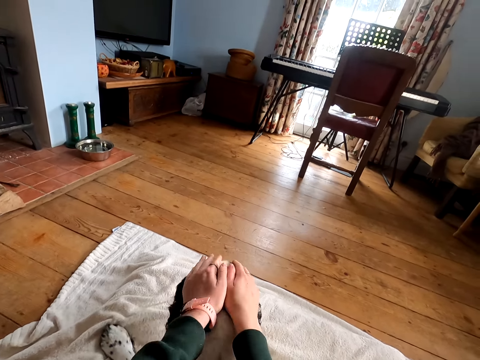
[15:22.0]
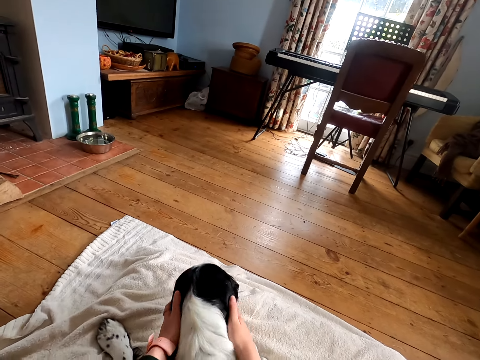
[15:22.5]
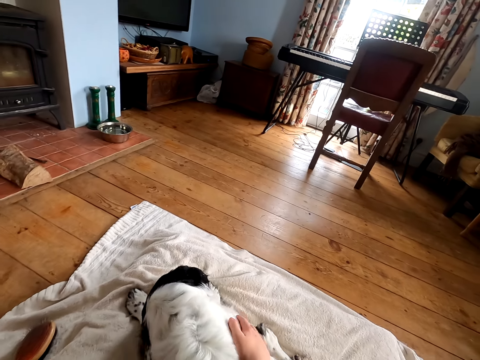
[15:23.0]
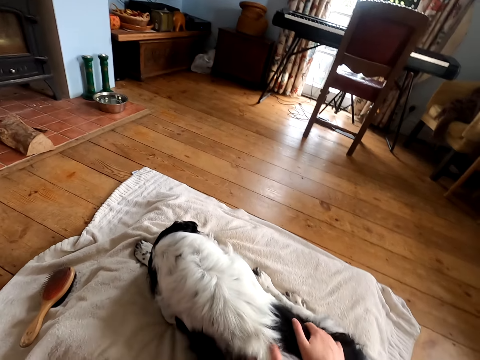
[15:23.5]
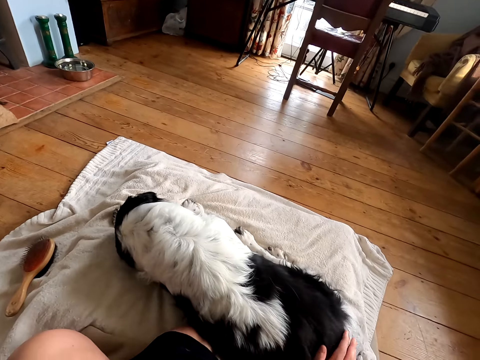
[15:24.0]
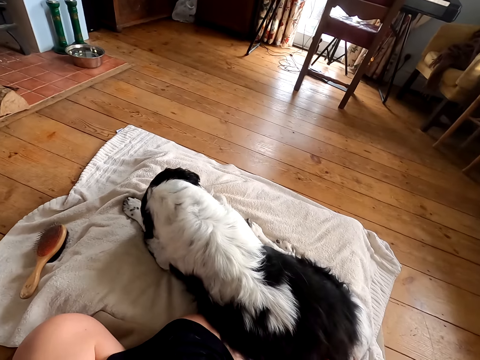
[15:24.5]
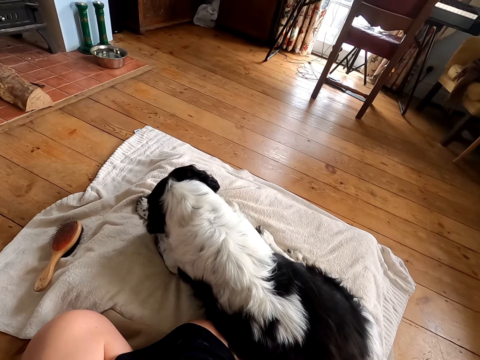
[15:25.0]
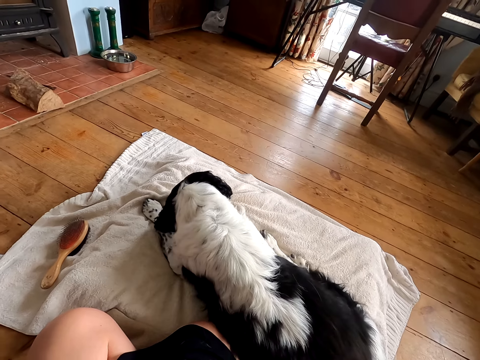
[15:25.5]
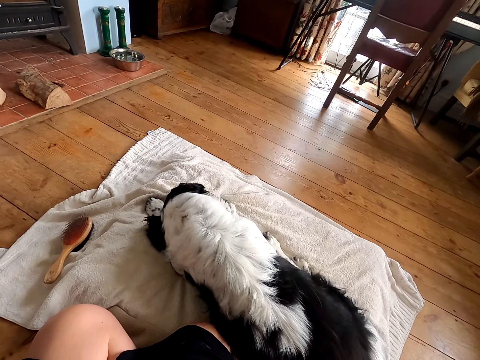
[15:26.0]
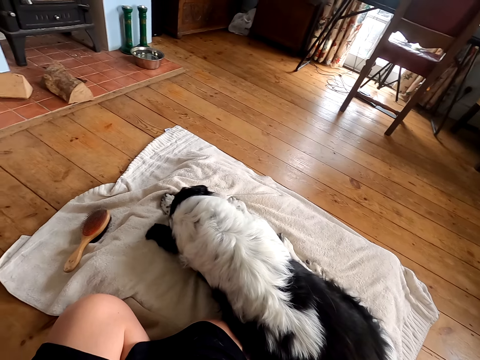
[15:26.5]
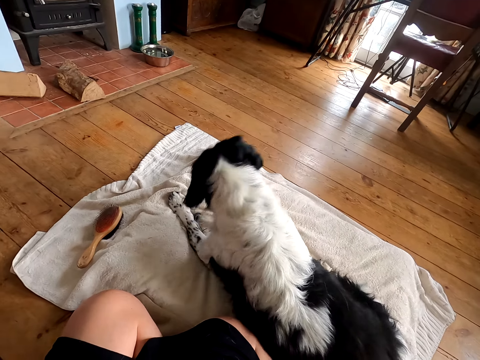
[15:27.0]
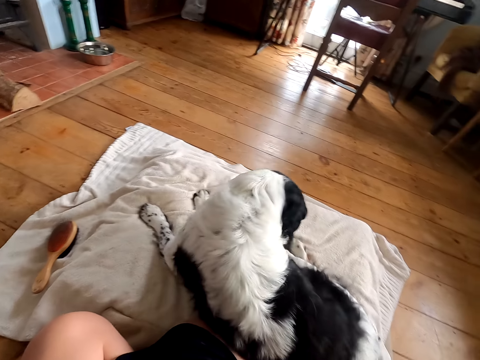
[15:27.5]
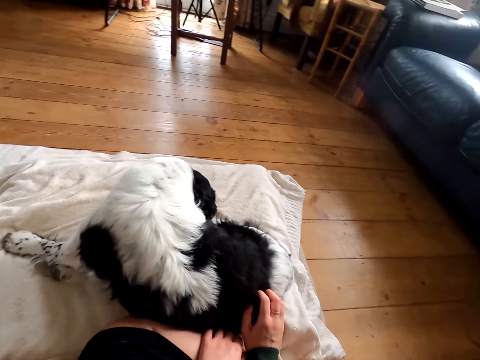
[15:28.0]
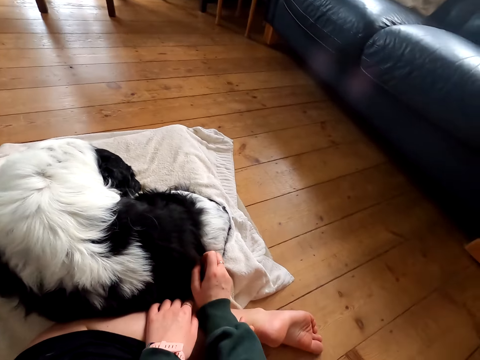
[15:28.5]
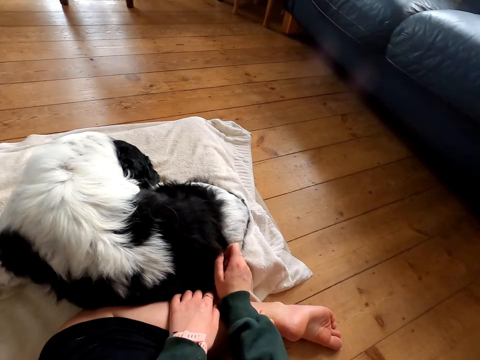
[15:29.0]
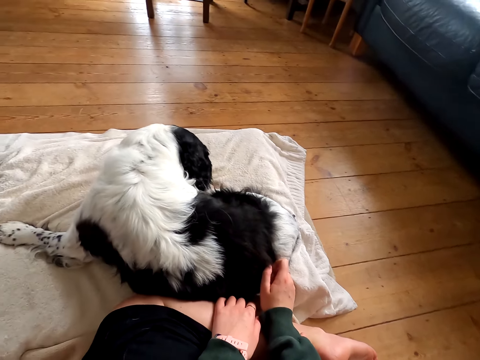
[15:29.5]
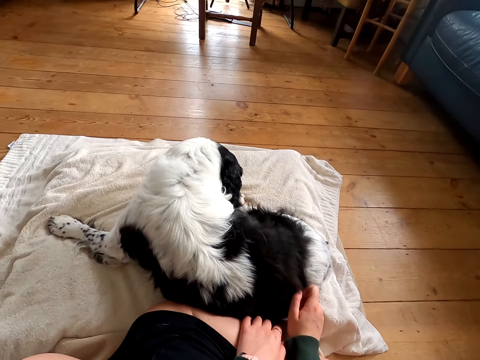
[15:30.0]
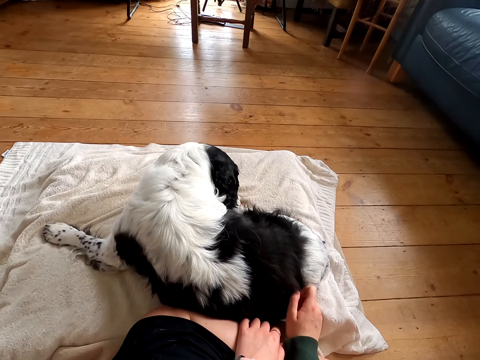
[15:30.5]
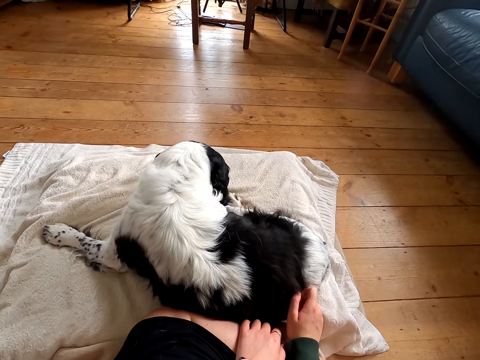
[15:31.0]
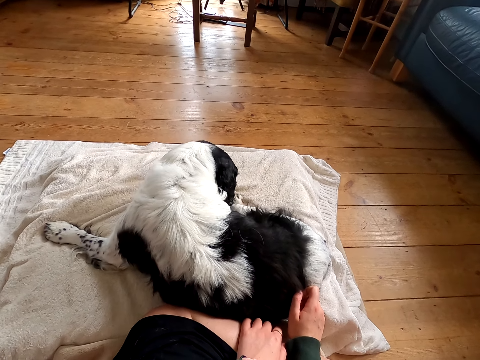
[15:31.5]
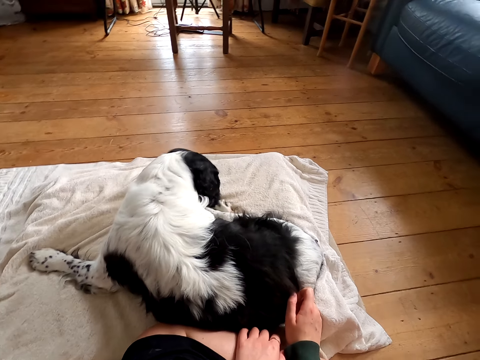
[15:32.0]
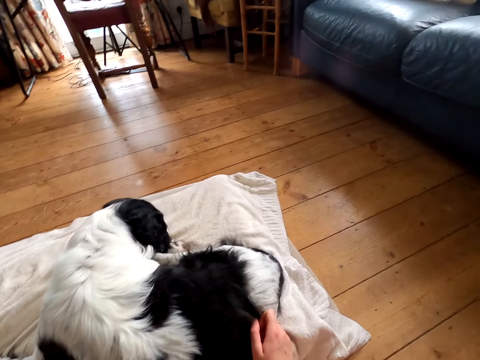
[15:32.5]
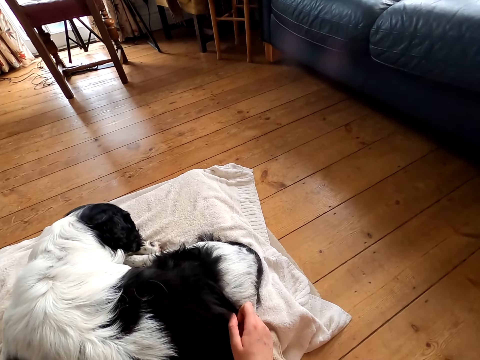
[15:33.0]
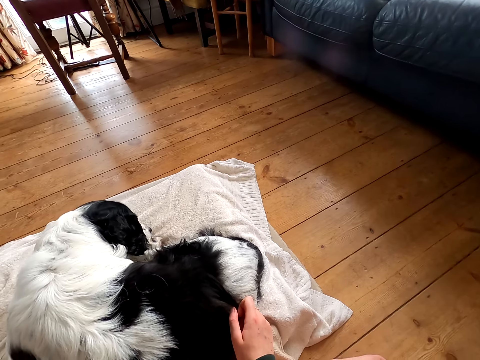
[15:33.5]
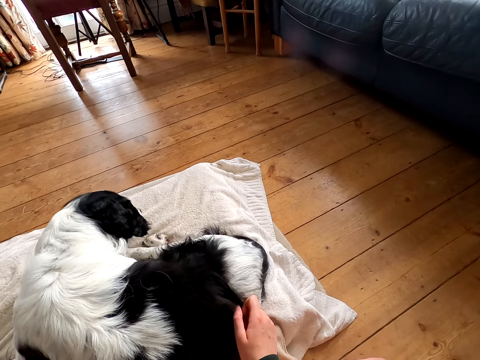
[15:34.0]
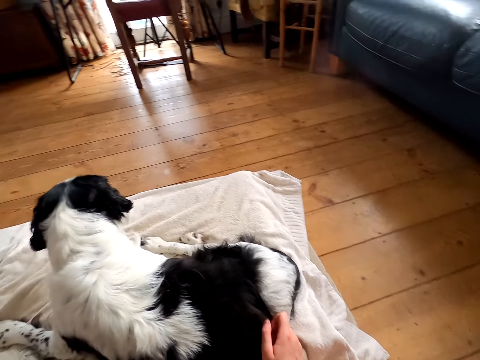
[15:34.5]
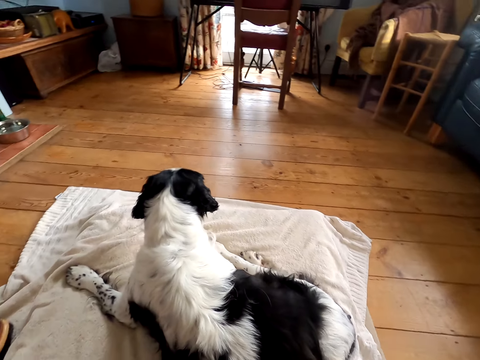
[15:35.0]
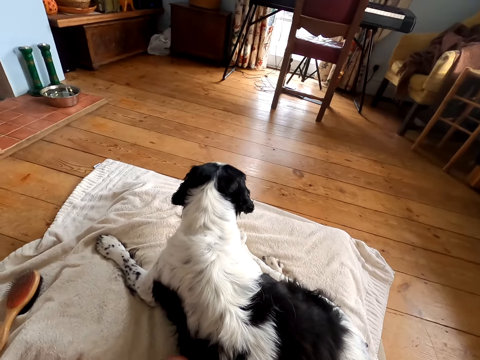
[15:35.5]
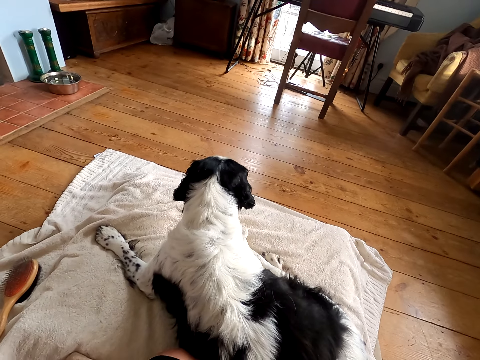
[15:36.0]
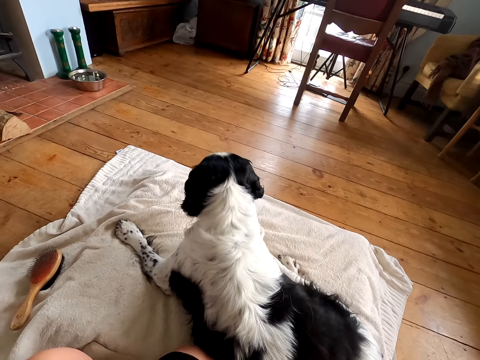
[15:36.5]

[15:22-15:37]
The camera wearer looks at the dog.

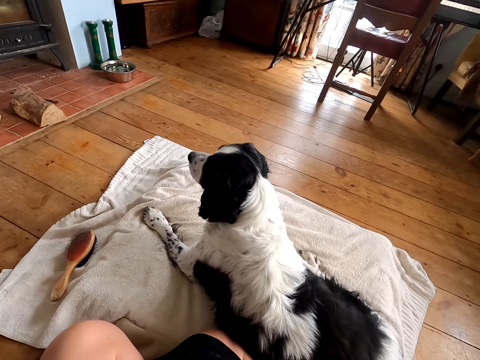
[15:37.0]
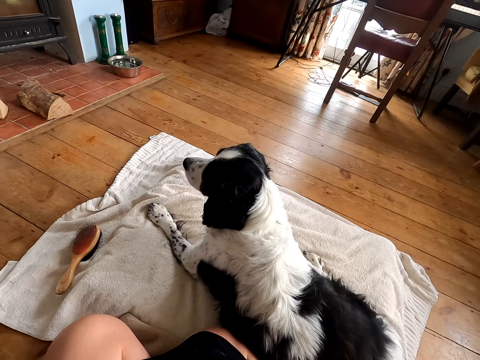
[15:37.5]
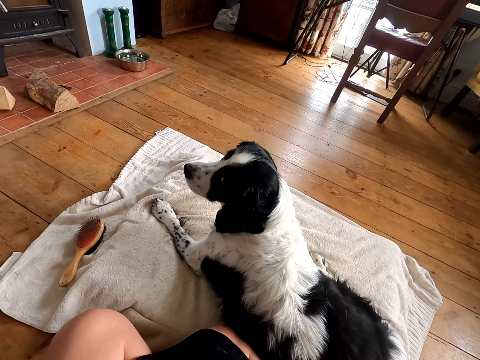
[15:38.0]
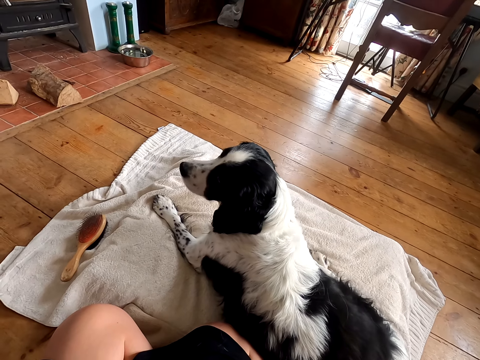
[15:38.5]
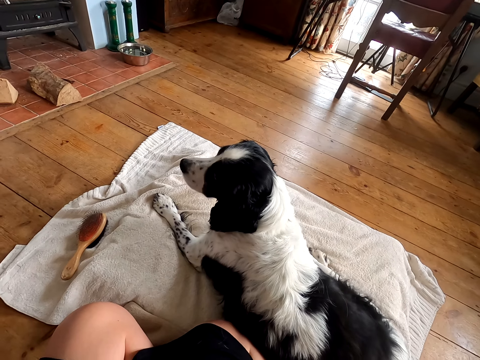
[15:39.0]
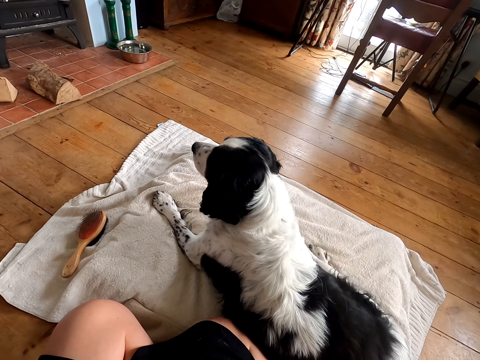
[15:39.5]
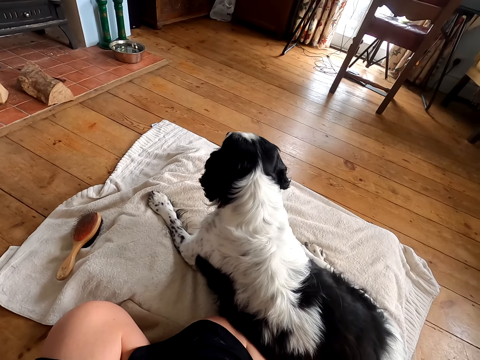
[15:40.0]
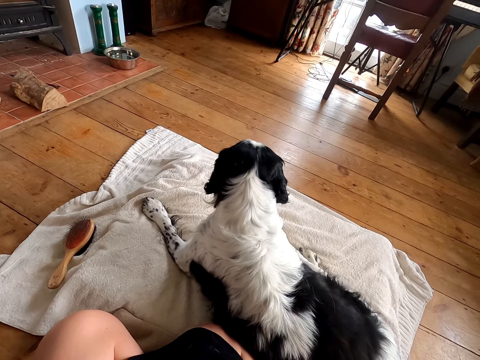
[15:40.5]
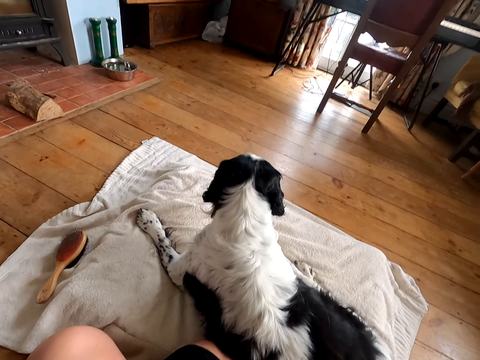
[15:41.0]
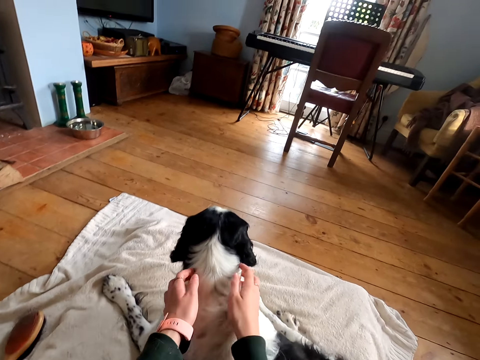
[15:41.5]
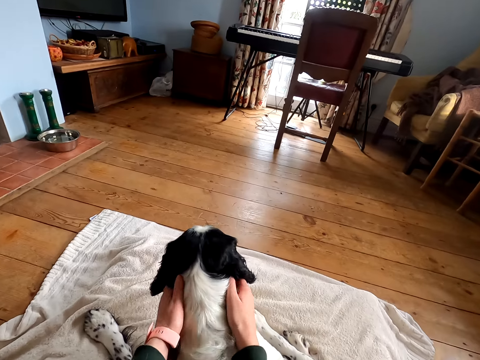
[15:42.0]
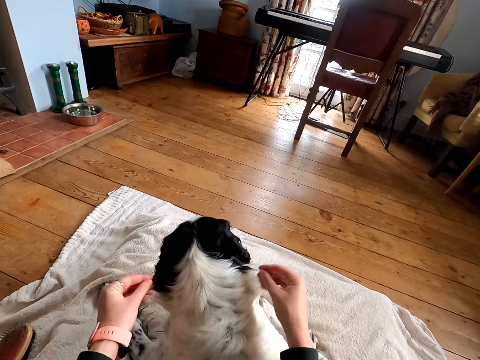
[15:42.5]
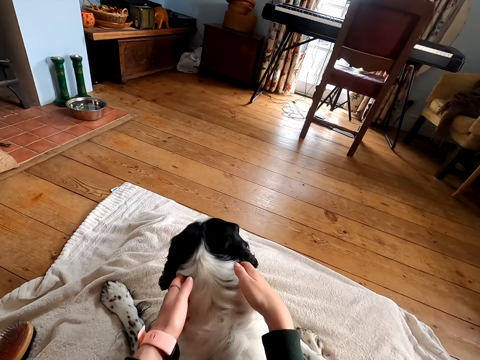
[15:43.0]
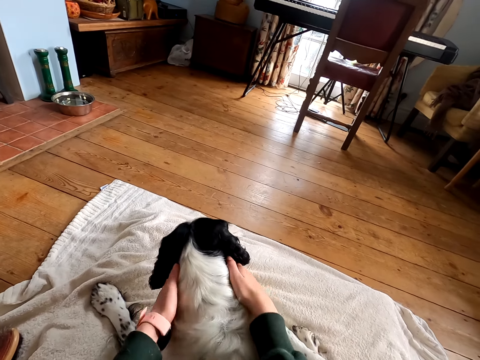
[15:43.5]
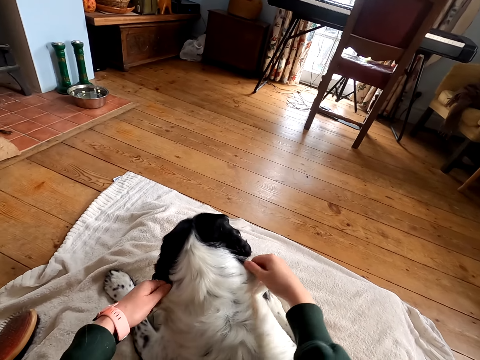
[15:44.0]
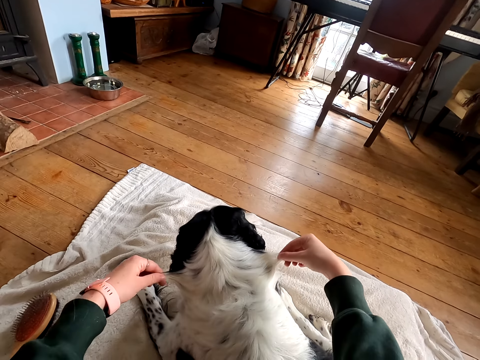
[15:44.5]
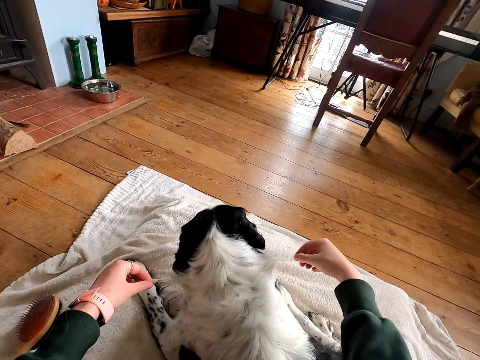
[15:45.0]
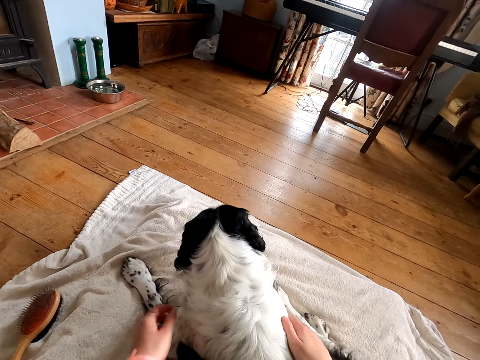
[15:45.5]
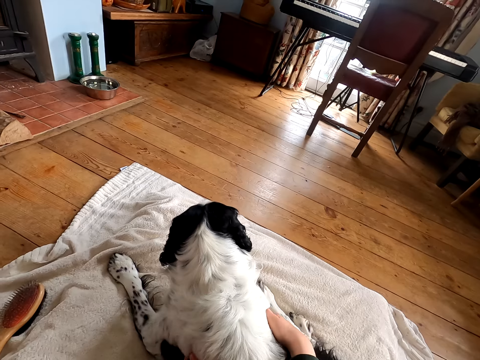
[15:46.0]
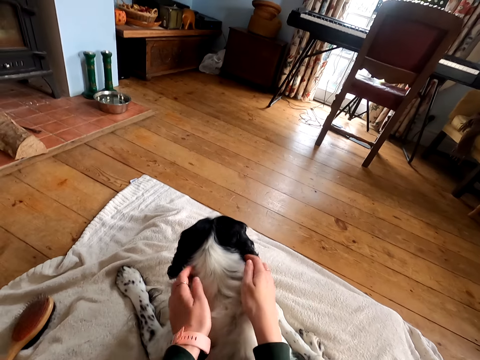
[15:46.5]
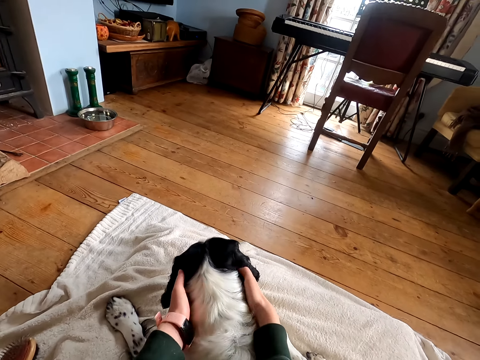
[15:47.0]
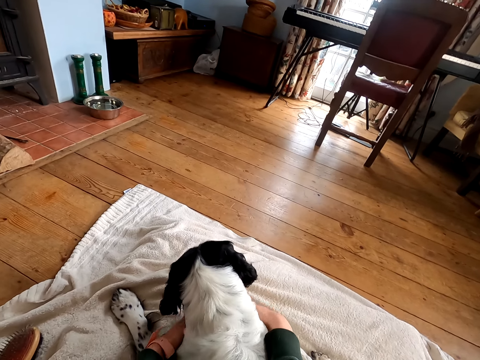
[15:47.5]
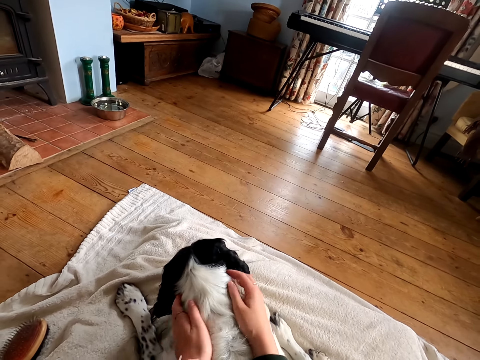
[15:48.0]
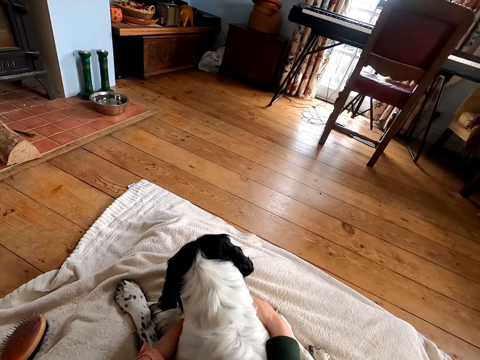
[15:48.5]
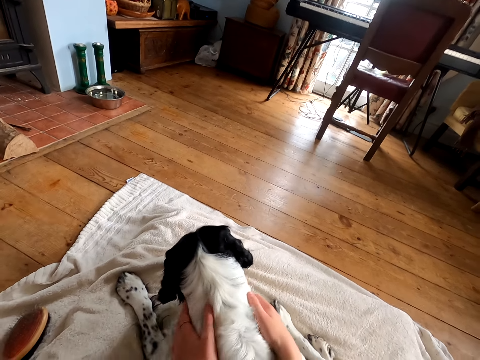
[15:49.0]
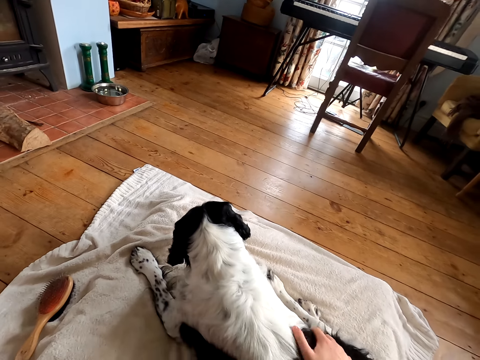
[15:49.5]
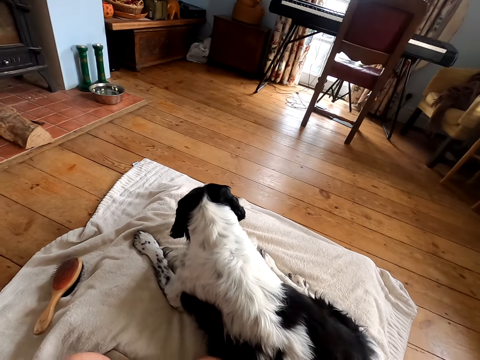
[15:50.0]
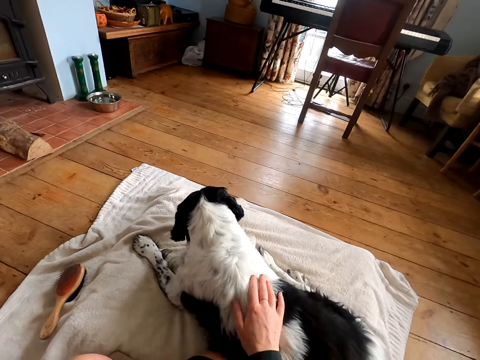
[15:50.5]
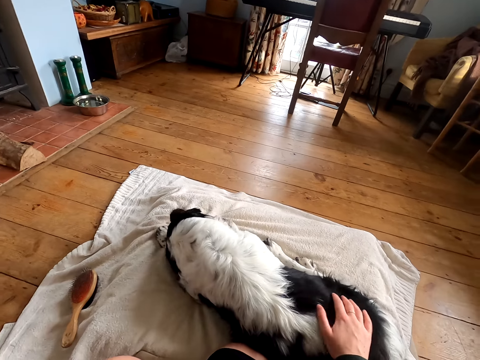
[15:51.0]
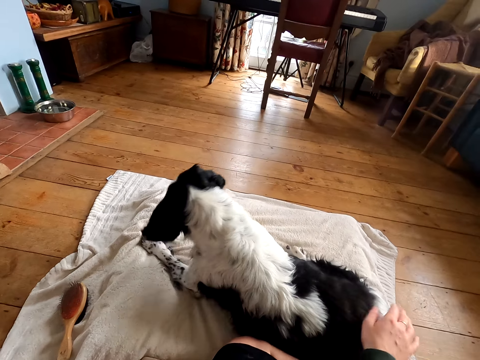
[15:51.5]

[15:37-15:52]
The camera wearer touches the dog fur. They massage the dog.
